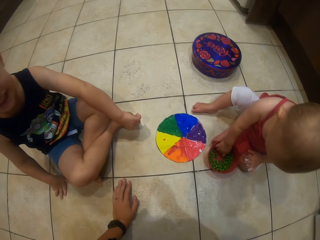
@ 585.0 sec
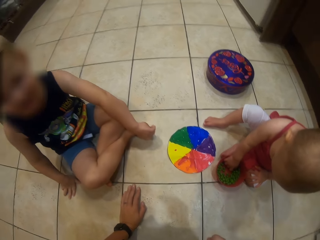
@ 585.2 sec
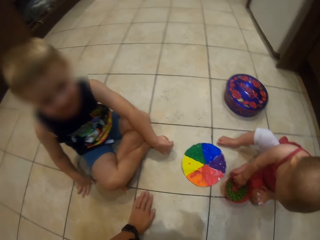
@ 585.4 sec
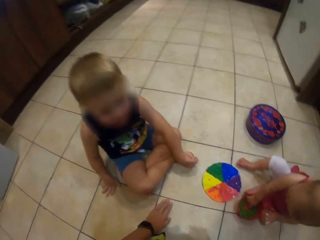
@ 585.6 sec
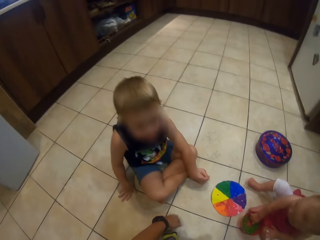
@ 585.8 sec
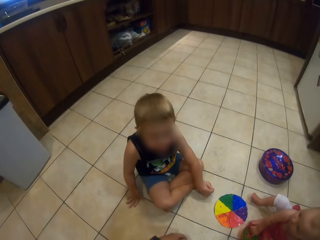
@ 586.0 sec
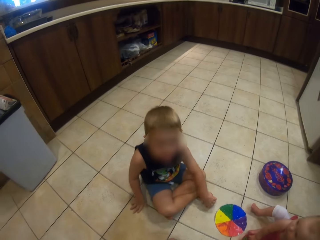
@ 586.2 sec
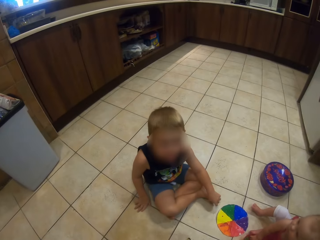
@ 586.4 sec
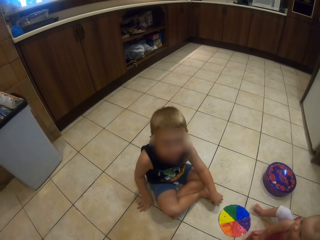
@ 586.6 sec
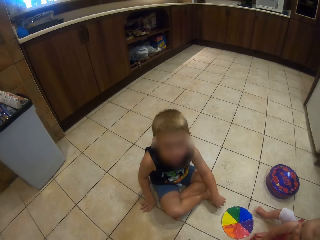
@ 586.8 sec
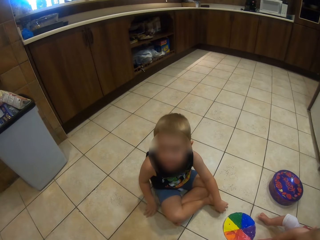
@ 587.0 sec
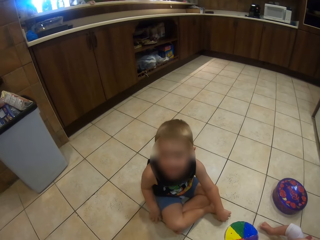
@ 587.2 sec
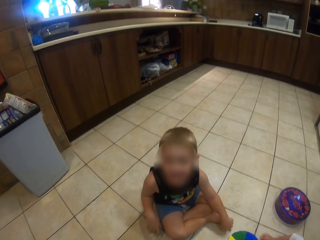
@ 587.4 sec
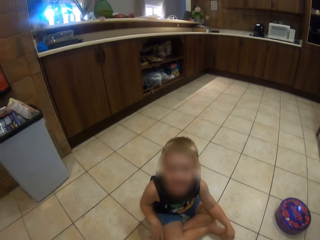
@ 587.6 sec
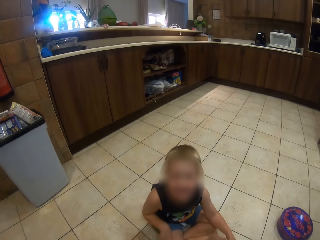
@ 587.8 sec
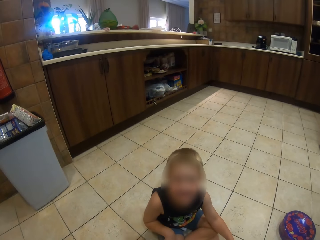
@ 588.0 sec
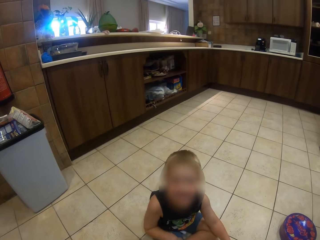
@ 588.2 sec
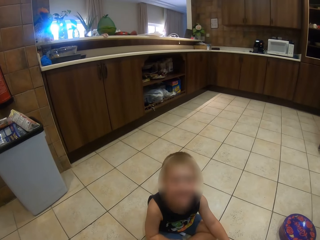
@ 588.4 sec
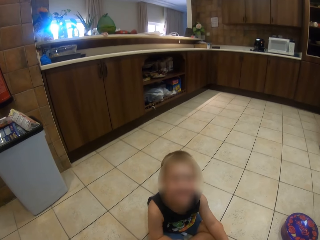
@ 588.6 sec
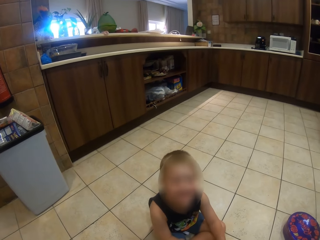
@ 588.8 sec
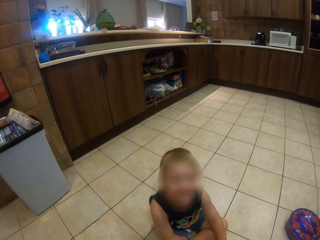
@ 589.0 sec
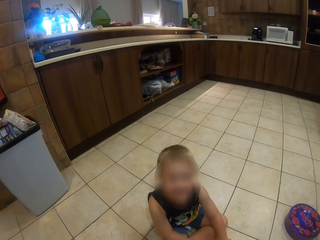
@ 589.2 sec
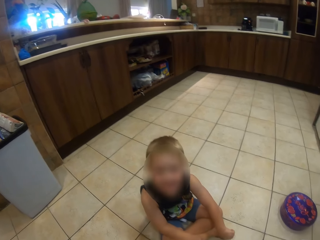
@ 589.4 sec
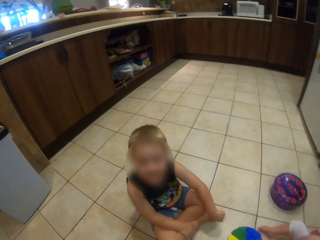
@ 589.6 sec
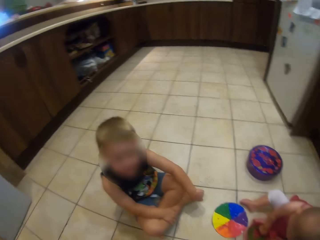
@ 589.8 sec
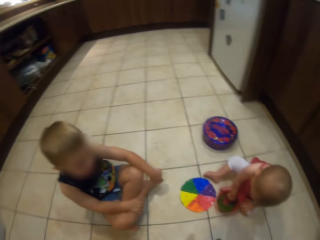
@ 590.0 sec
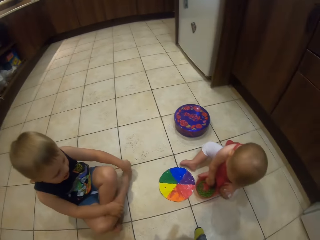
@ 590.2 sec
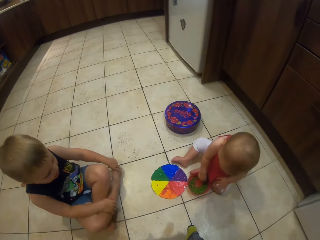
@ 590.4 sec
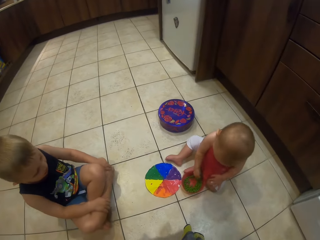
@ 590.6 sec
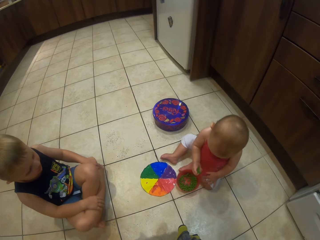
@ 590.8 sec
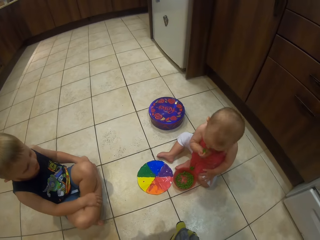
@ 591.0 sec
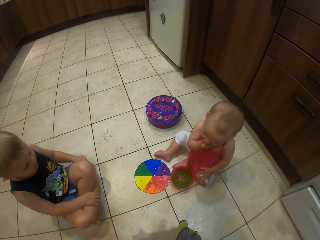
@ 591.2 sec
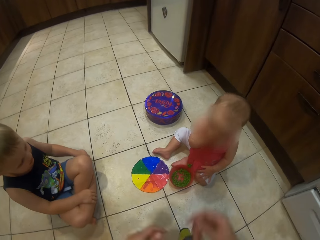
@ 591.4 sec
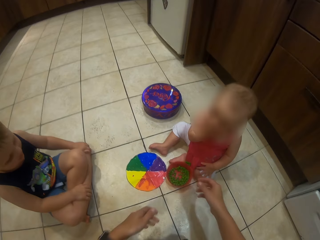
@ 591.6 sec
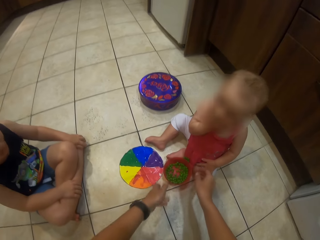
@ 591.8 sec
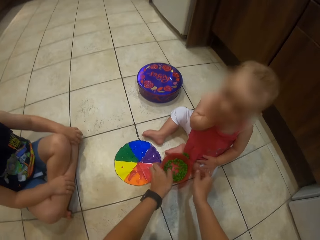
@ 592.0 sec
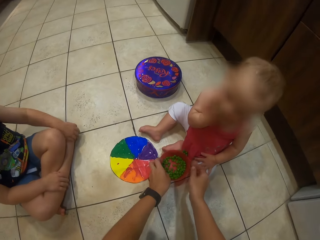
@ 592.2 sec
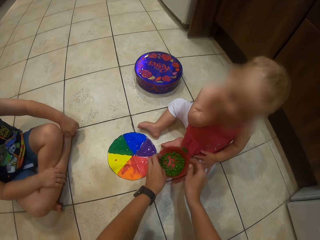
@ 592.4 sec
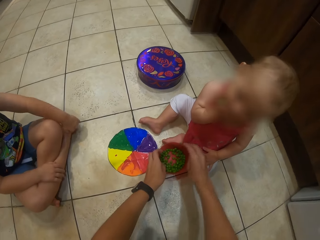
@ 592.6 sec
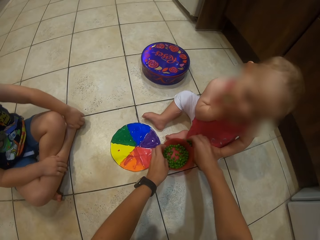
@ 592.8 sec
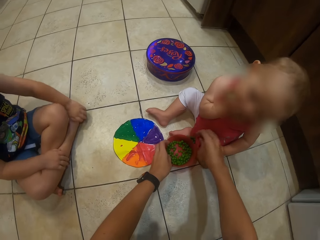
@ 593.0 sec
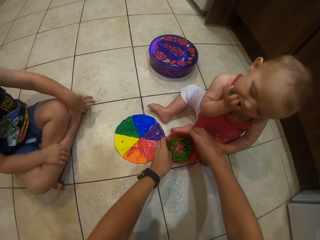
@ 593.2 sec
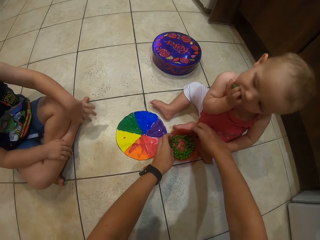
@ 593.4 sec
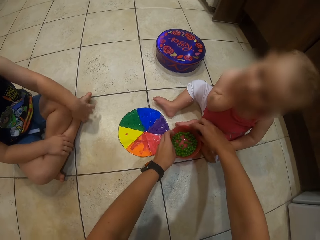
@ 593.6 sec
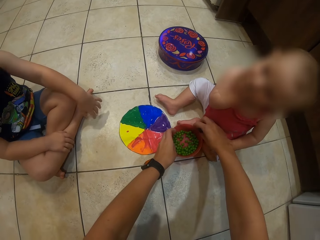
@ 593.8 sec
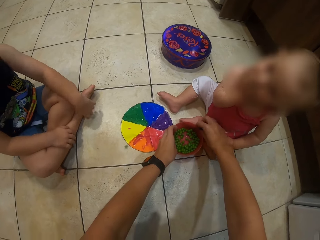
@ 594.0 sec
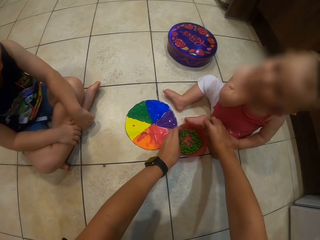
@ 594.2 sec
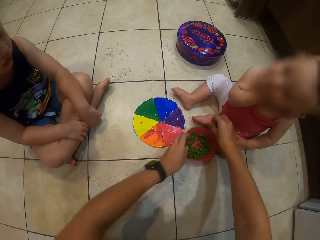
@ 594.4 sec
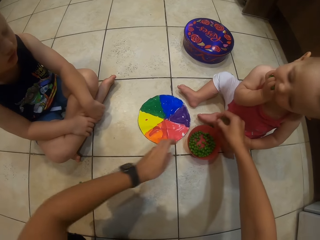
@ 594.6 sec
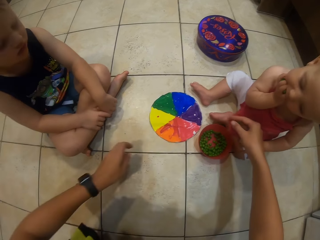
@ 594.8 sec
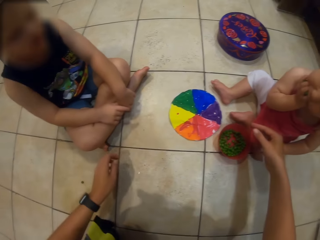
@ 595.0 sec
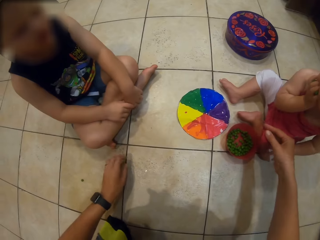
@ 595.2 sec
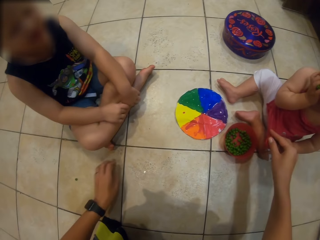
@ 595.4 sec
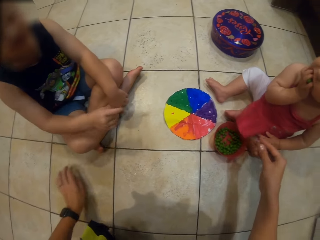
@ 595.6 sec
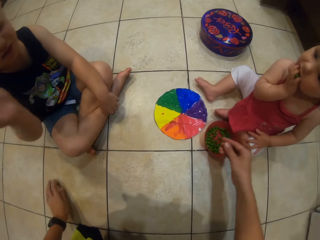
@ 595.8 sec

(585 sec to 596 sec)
The camera wearer puts the peas on his mouth. He picks green peas. He talks to a child. Another child eats the peas. The camera wearer holds the container. He picks the green peas.

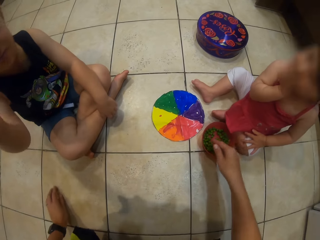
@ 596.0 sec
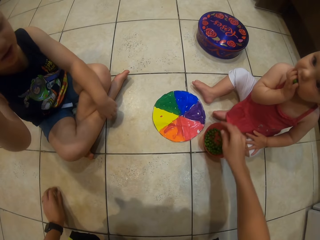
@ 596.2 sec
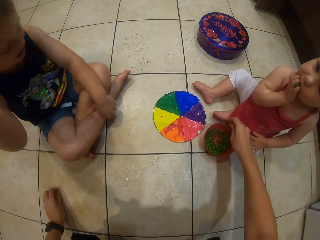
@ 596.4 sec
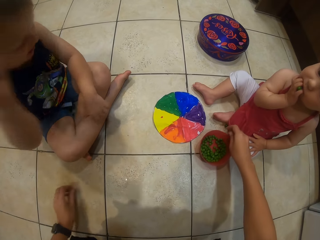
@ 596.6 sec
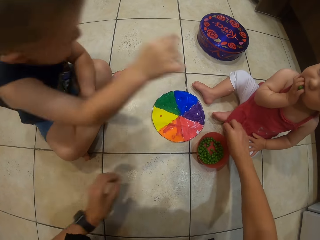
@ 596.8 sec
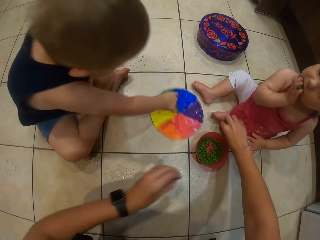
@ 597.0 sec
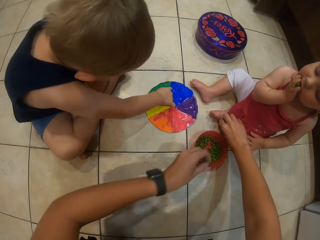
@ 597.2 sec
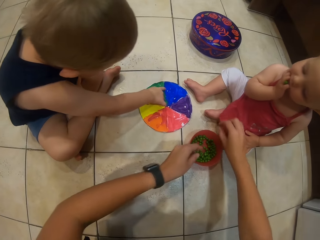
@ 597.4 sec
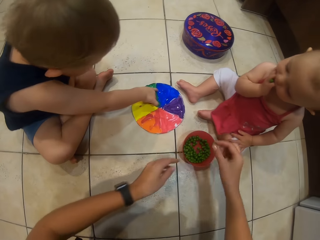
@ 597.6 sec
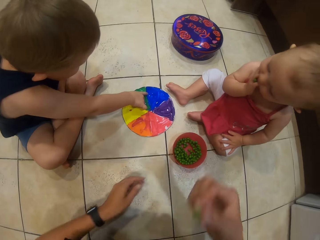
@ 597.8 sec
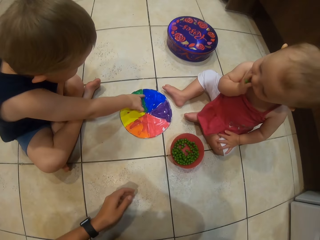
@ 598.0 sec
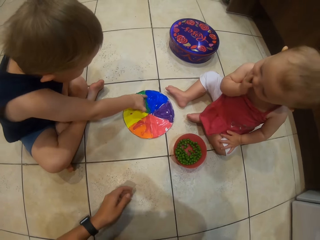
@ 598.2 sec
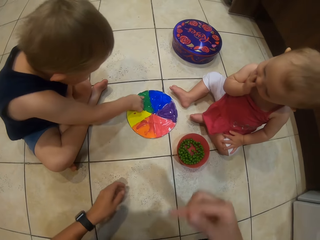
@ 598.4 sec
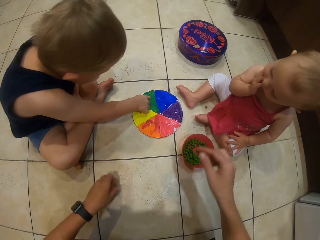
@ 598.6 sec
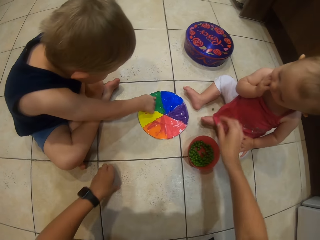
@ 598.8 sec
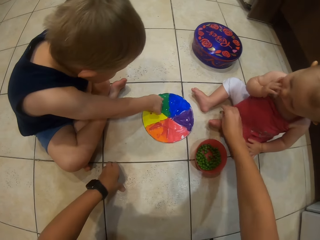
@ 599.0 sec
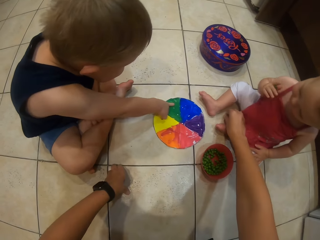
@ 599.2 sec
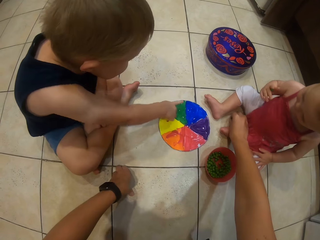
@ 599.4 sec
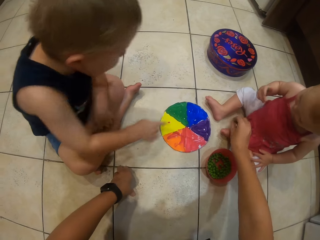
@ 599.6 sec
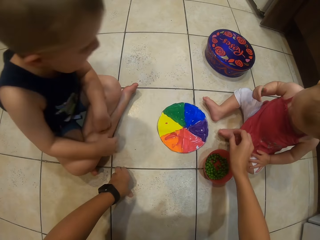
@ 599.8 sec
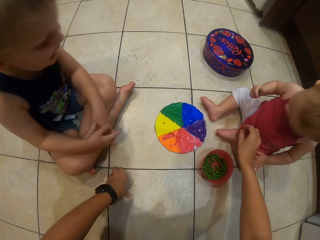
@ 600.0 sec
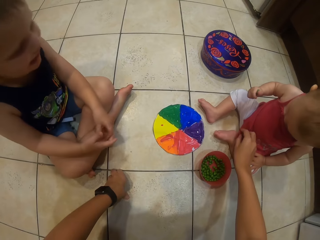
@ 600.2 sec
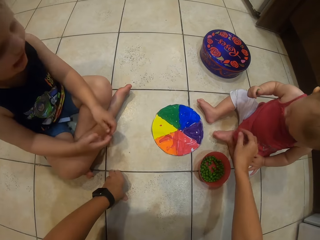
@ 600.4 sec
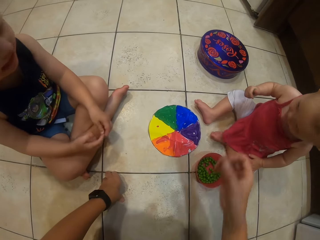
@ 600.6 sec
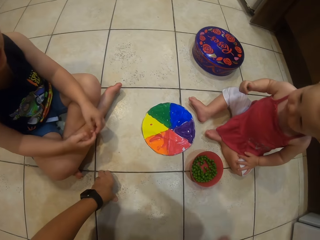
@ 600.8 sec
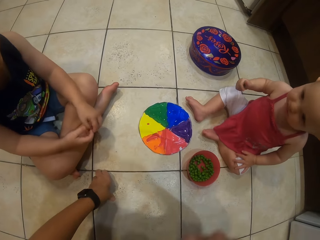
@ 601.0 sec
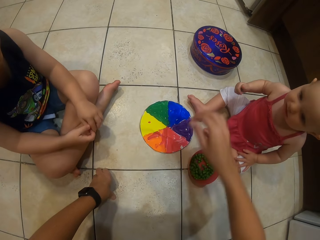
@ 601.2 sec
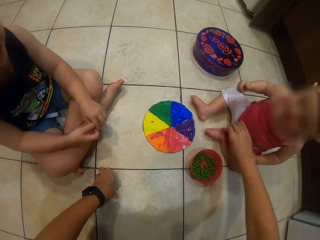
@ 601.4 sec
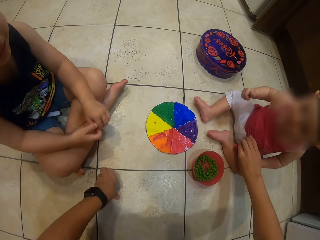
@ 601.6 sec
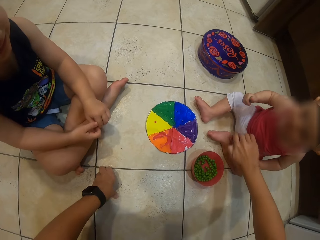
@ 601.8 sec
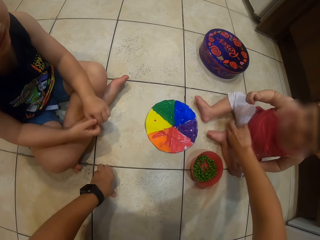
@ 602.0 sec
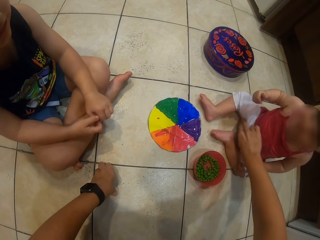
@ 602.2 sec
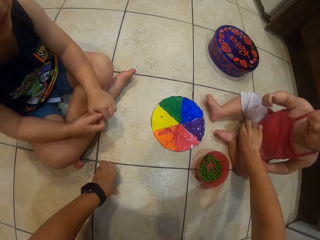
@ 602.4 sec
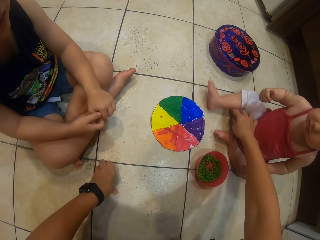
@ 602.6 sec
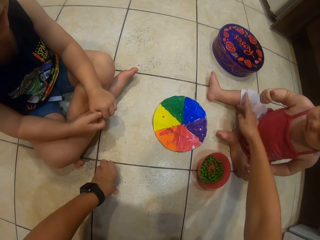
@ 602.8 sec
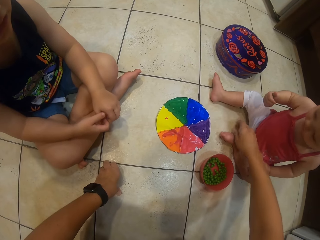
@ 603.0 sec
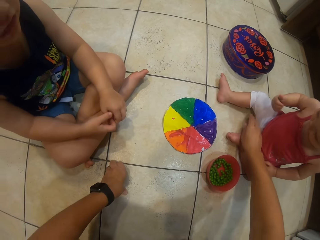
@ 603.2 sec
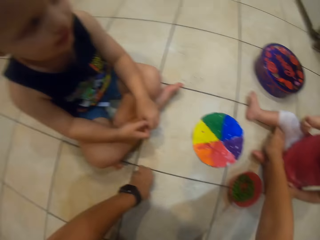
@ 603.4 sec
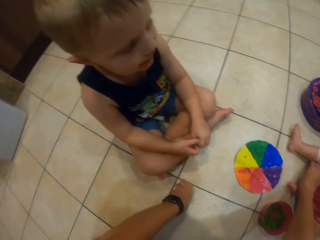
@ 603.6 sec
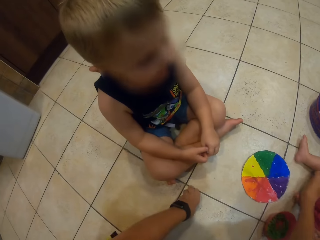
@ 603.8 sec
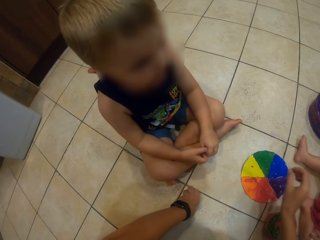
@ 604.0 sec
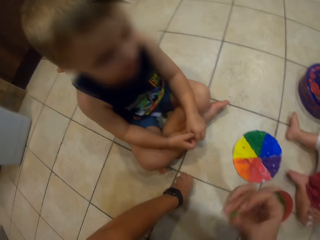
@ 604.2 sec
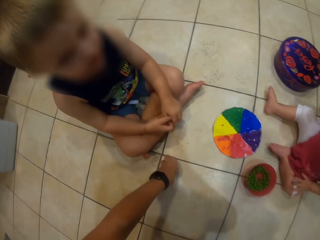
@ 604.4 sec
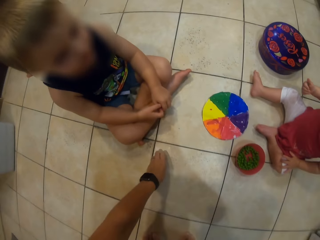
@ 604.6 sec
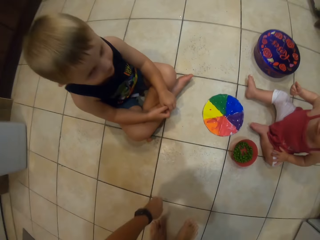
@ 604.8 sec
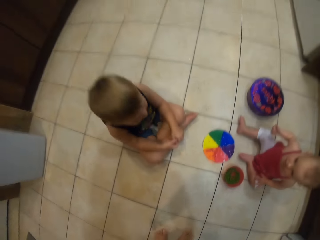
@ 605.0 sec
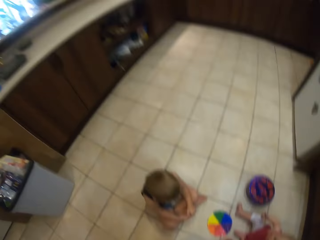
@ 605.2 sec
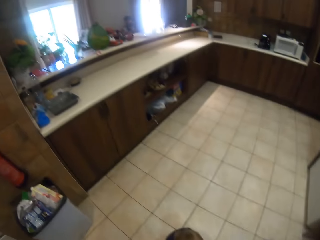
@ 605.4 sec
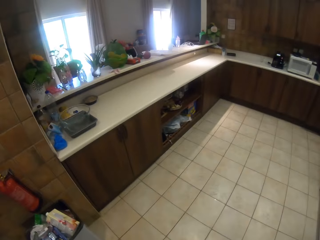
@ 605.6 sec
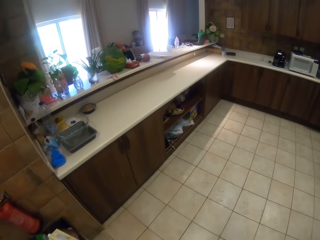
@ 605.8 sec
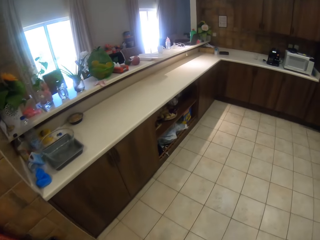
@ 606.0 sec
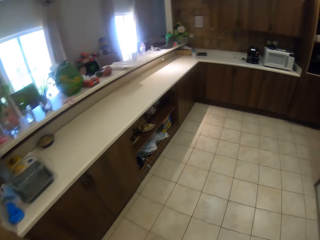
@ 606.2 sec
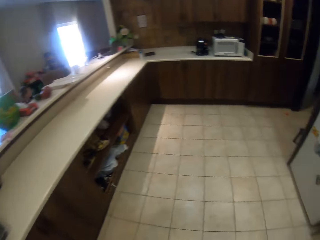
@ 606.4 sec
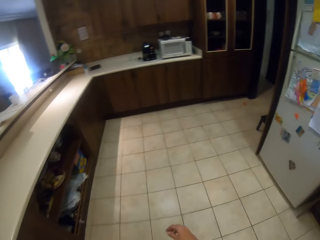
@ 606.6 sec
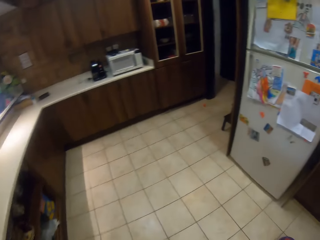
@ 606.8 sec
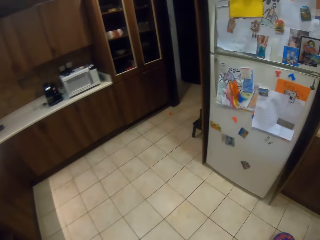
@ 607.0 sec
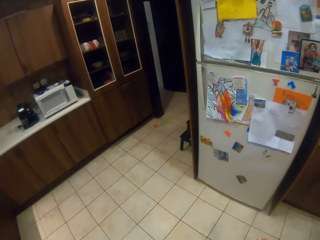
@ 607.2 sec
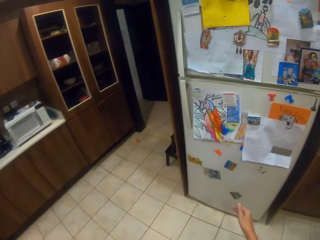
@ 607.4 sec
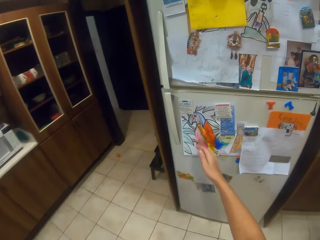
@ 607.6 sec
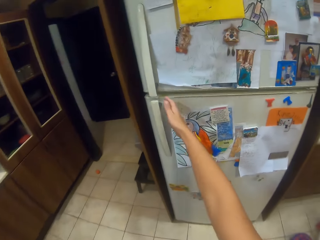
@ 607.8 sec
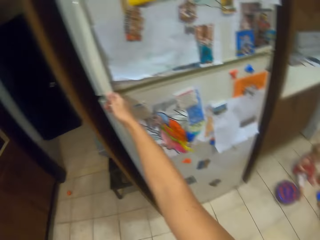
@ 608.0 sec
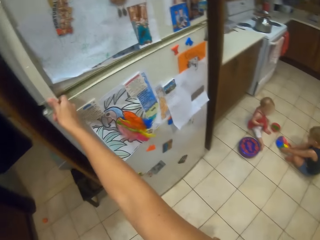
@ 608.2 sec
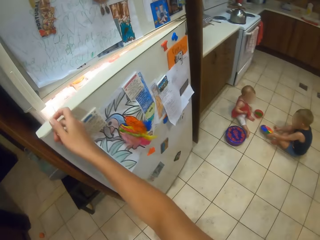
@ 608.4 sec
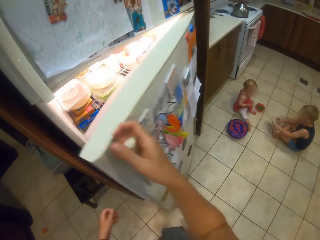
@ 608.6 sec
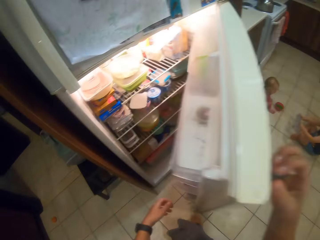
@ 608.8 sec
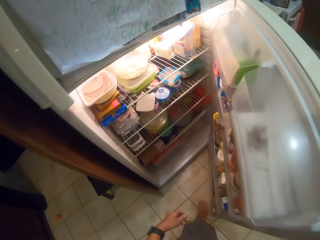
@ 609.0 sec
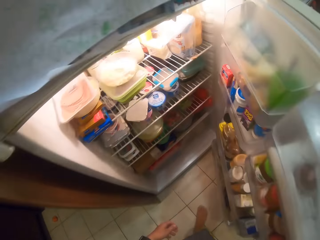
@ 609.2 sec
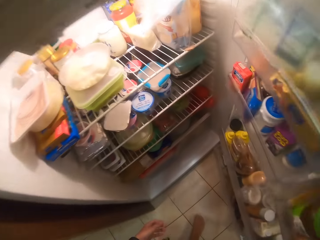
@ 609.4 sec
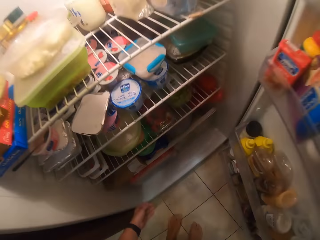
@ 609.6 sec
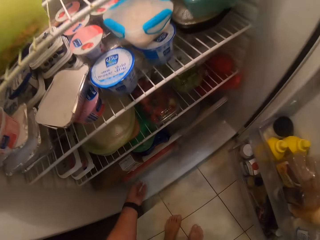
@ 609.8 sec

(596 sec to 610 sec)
The camera wearer moves the container. A child plays beside the camera wearer. The camera wearer eats the peas. A person points on the chart. The camera wearer picks the green peas and eats the peas. They touch another child. They eat the peas. They walk around the kitchen and open the fridge.
